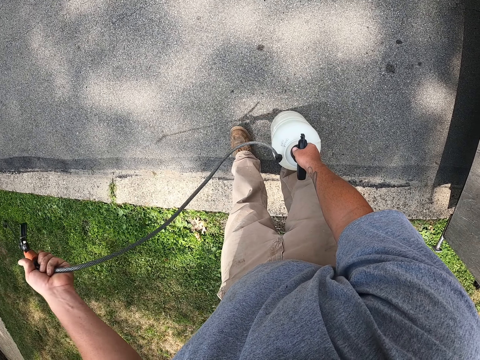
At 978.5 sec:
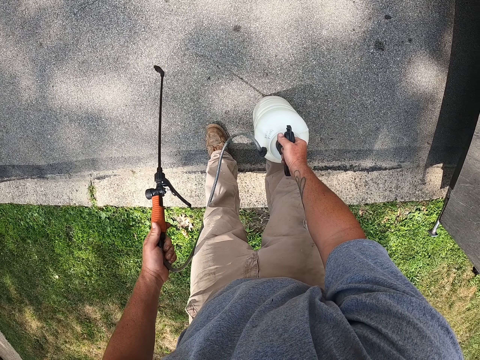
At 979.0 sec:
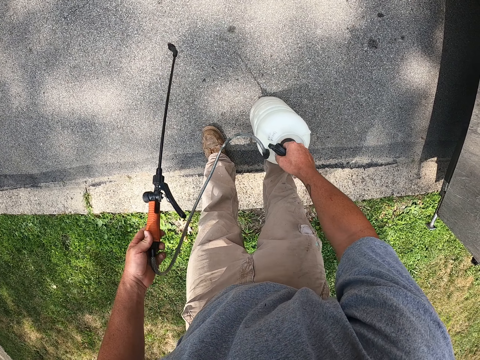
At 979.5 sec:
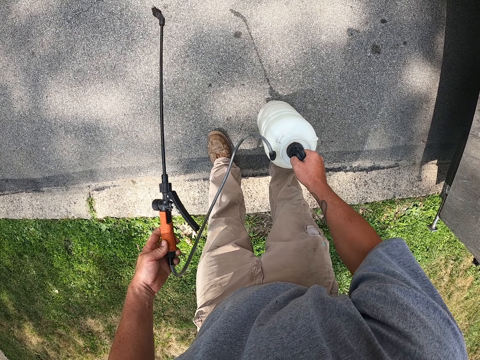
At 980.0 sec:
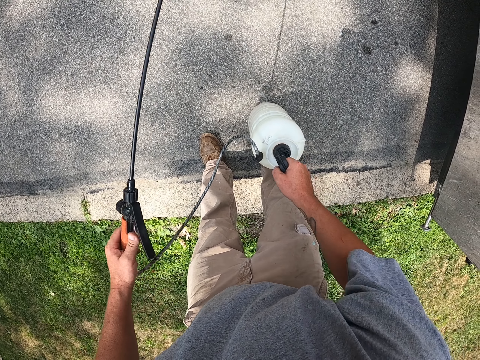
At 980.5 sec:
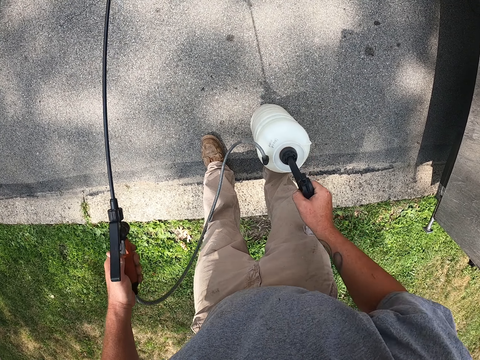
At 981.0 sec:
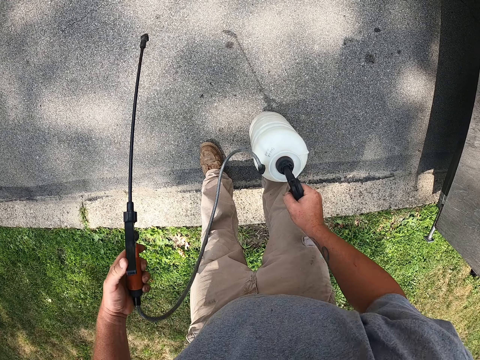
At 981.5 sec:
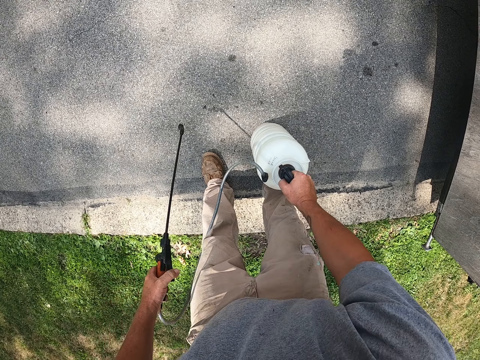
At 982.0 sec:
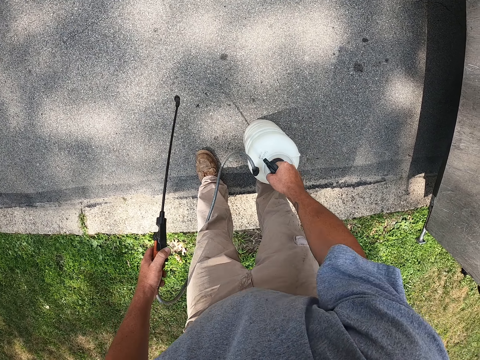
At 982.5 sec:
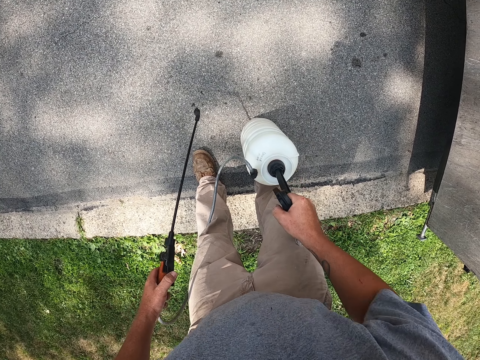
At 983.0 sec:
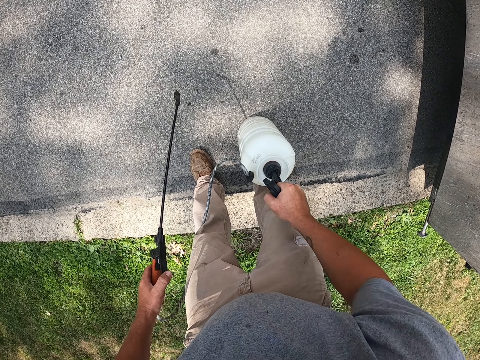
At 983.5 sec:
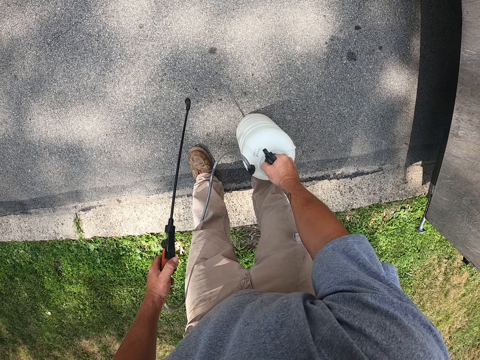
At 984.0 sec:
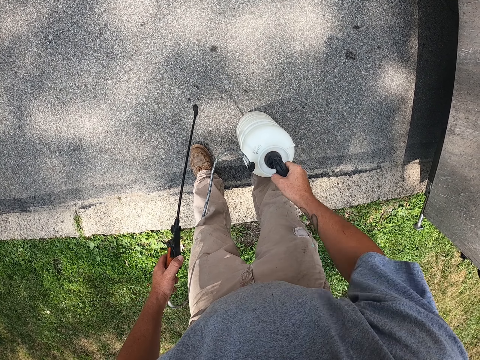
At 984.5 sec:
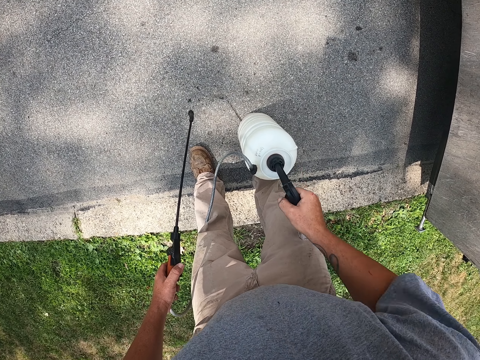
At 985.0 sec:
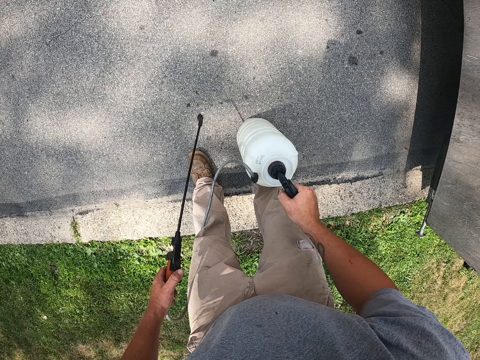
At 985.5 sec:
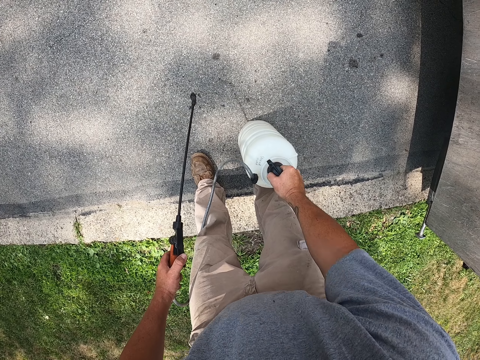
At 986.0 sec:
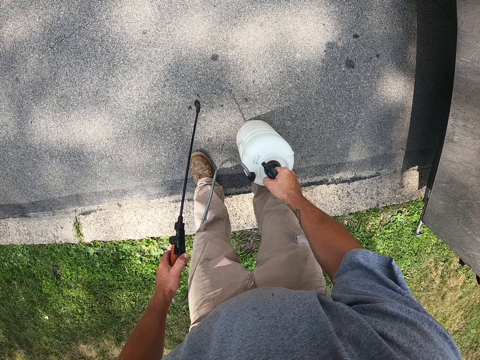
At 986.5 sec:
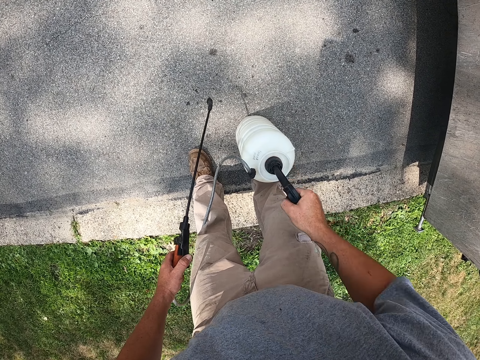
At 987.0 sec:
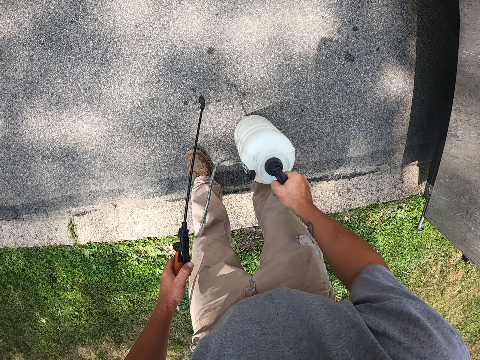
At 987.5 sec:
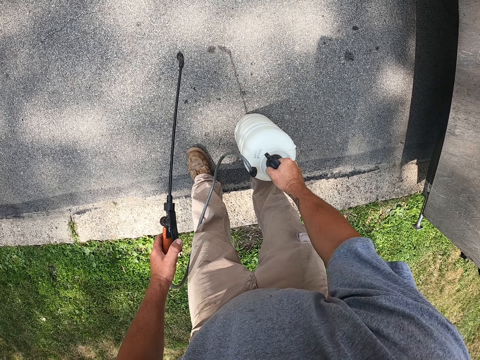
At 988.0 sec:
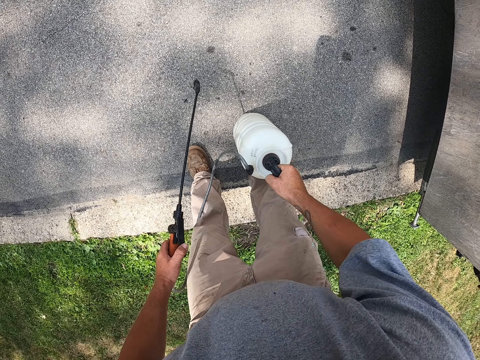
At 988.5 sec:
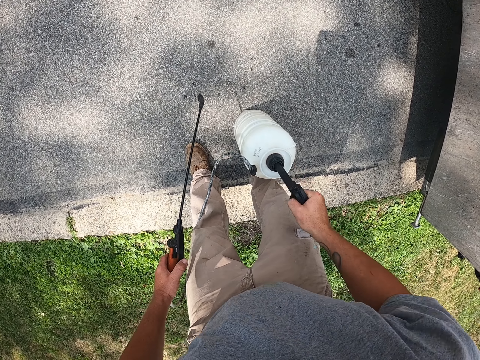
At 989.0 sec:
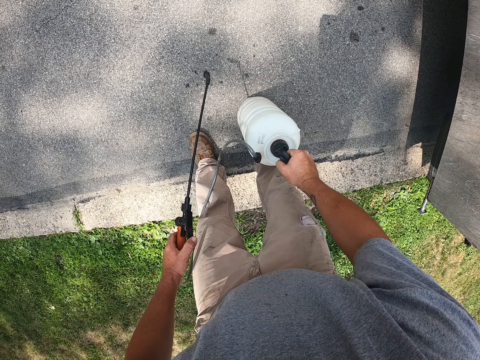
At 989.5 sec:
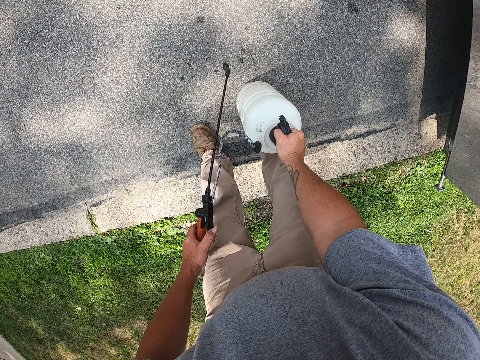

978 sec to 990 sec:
The camera wearer pumps the sprayer pump.

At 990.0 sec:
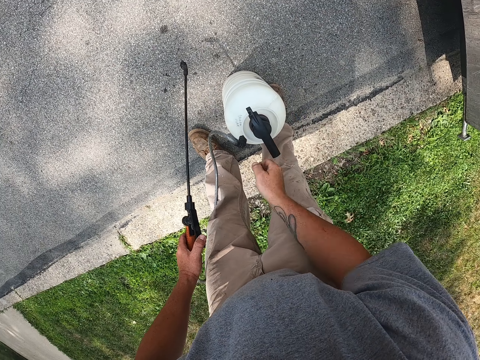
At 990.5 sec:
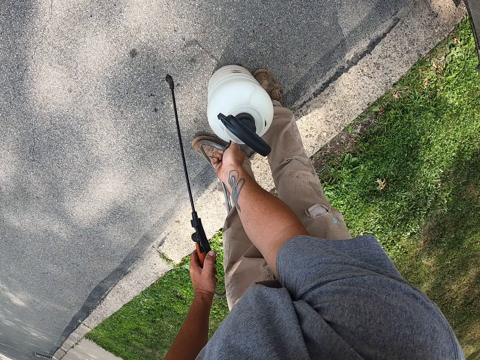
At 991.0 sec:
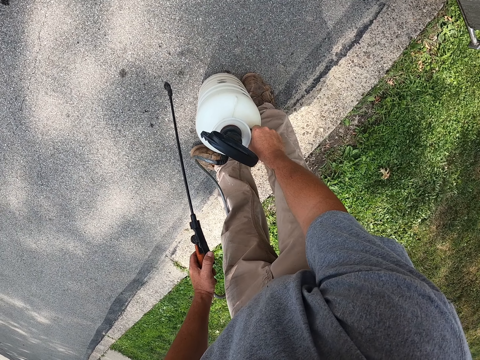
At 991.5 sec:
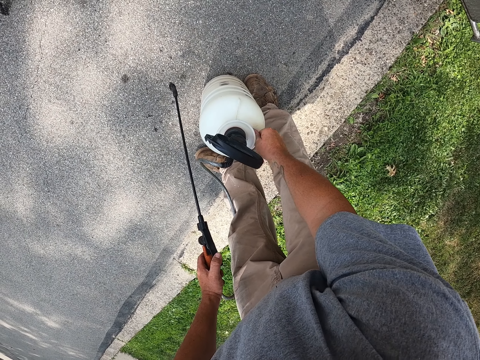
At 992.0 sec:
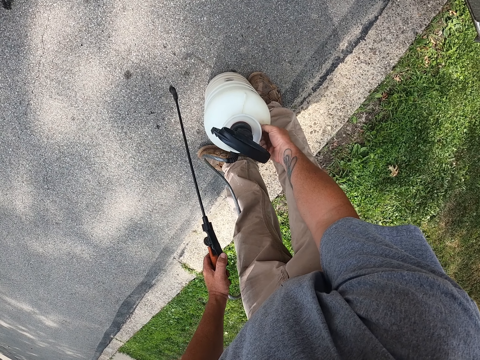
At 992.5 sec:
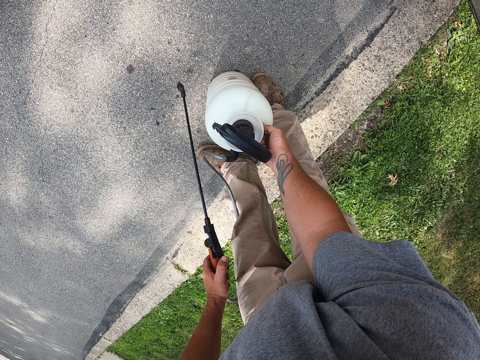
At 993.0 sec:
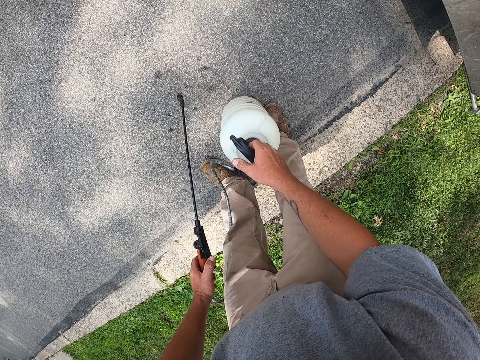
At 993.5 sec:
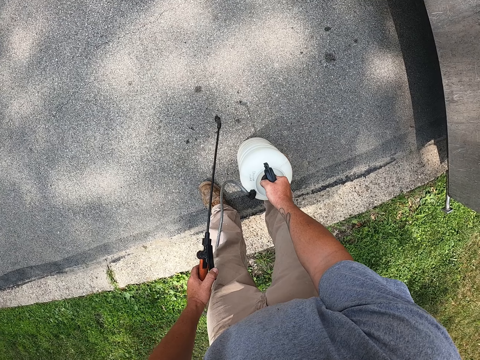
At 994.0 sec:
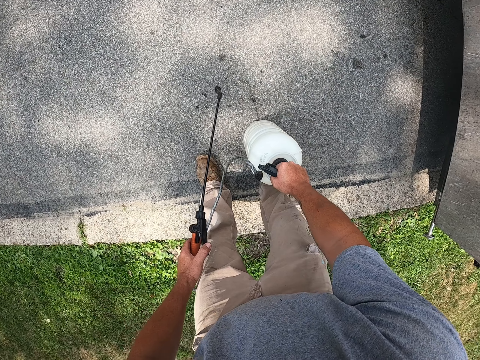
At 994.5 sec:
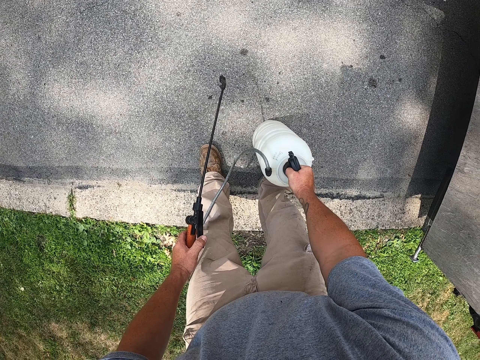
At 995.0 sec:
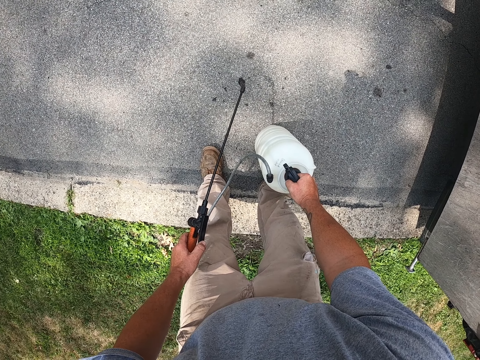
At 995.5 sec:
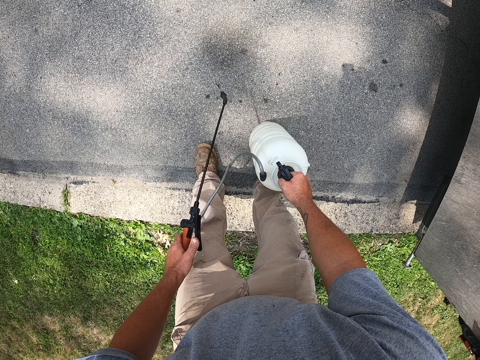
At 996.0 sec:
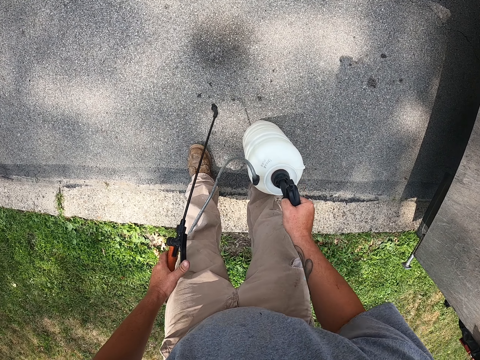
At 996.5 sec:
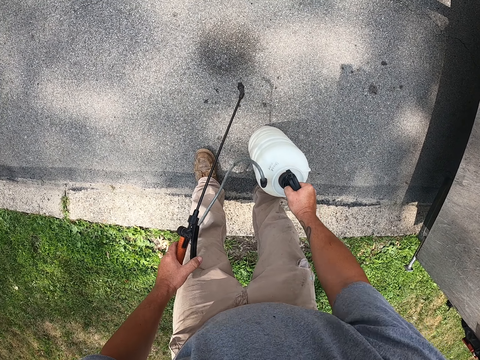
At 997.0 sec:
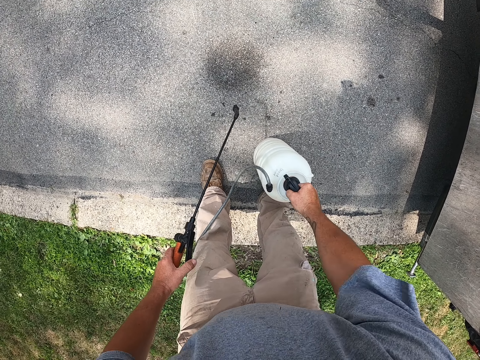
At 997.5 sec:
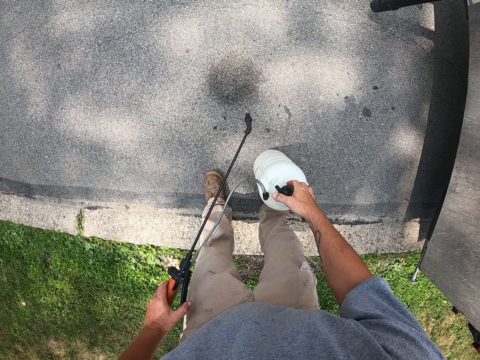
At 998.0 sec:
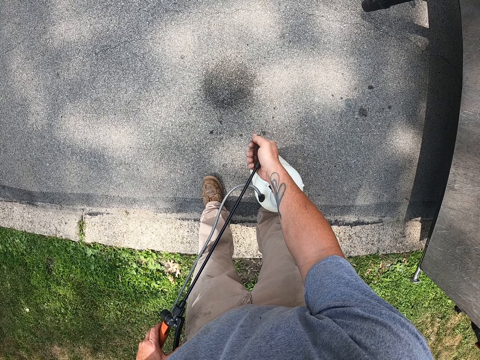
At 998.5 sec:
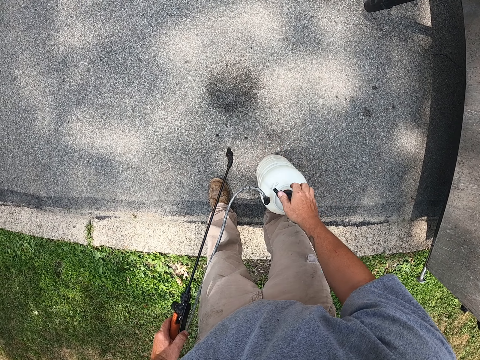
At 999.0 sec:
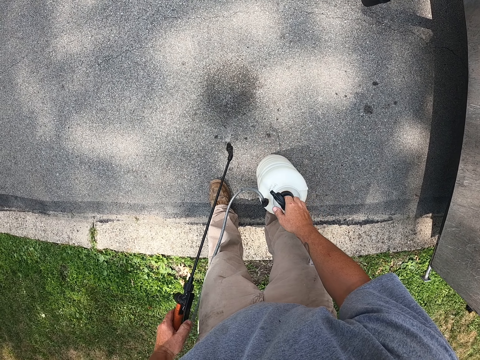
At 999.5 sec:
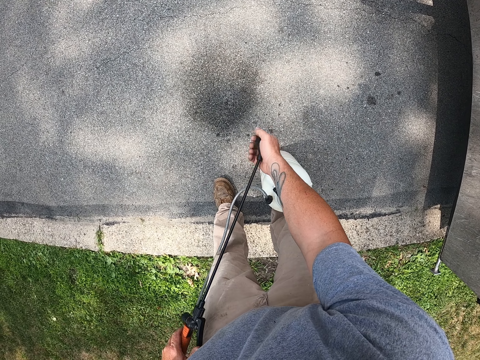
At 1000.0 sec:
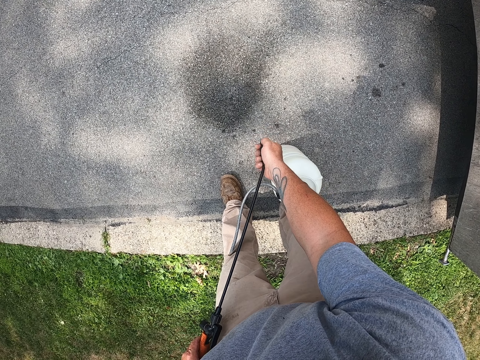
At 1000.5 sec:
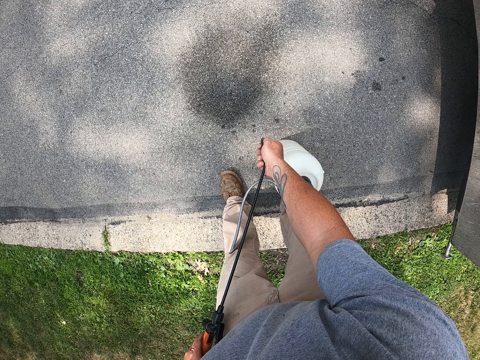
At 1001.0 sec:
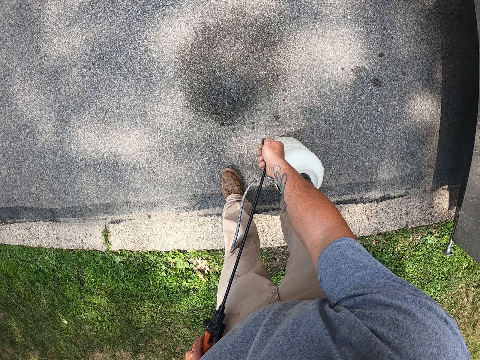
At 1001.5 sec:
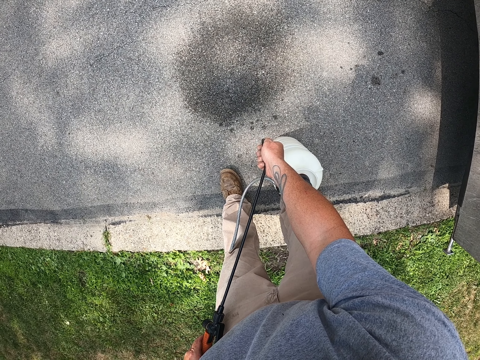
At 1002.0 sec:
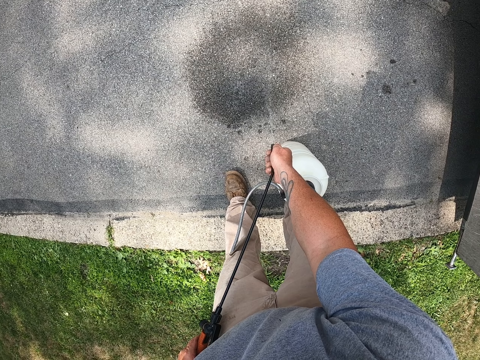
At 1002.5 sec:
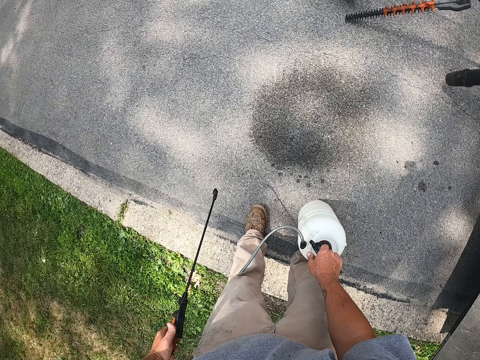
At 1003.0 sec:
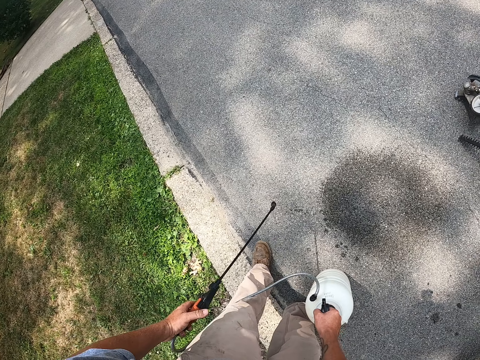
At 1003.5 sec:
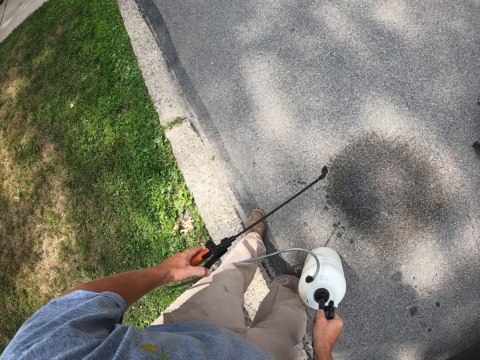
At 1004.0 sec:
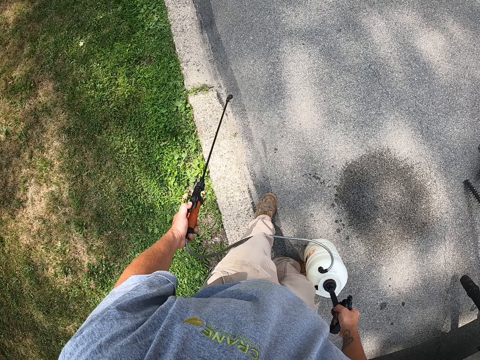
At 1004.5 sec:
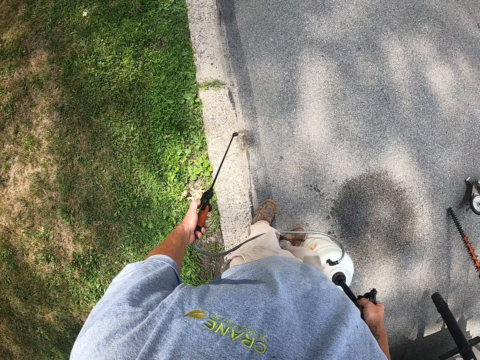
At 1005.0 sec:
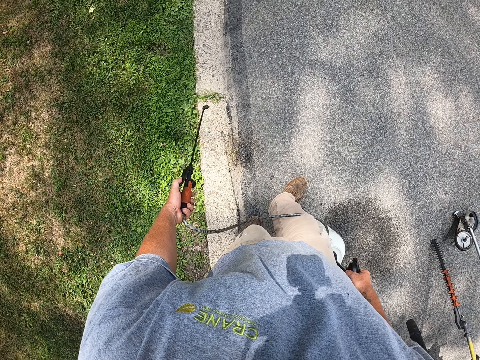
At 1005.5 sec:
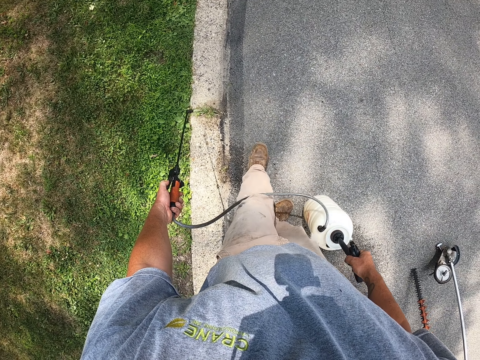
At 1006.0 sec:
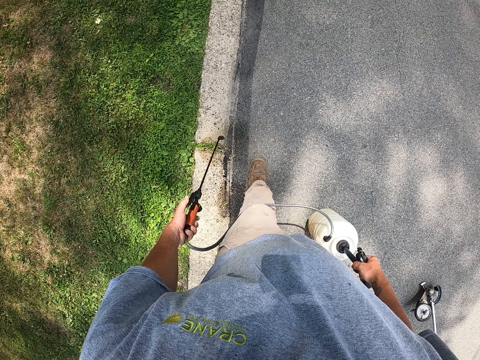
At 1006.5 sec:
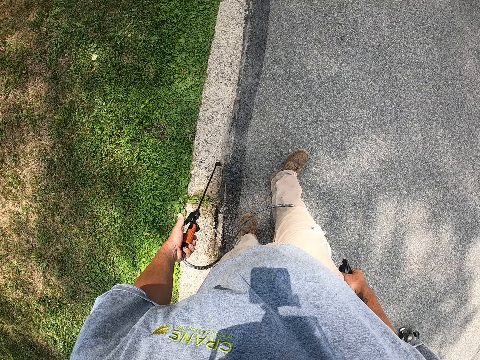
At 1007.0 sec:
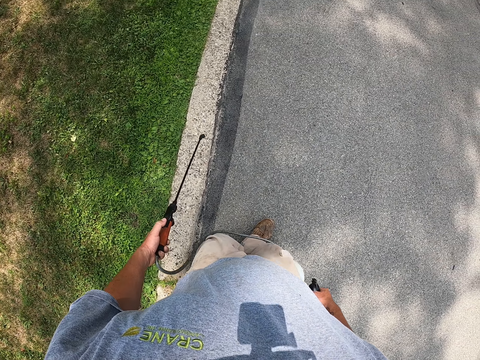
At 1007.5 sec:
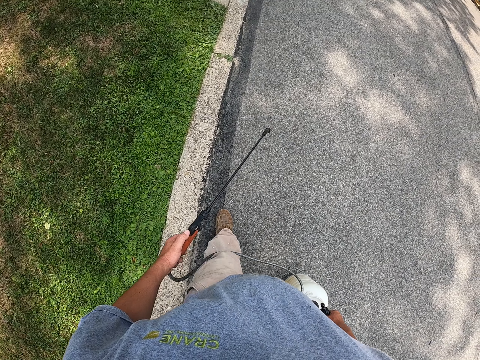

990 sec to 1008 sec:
The camera wearer sprays something on the pathway. They spray on the road and pump the sprayer pump. They hold the nozzle and touch the nozzle. They spray something on the pathway. They hold the nozzle and touch the nozzle. They spray something on the pathway and walk around the pathway. They pump the sprayer pump and lift the sprayer pump.
